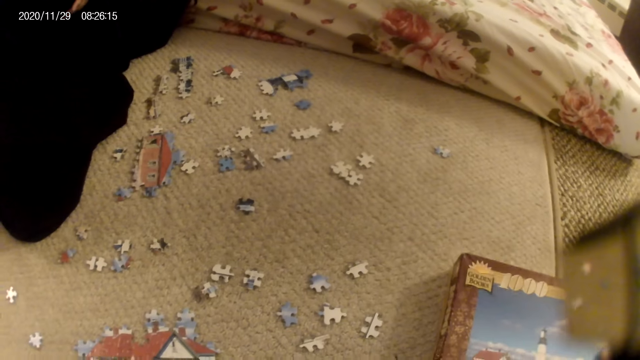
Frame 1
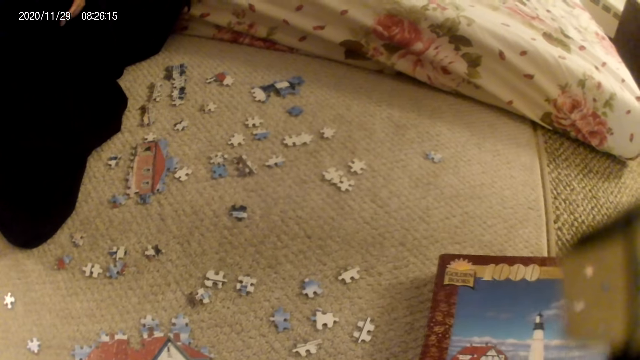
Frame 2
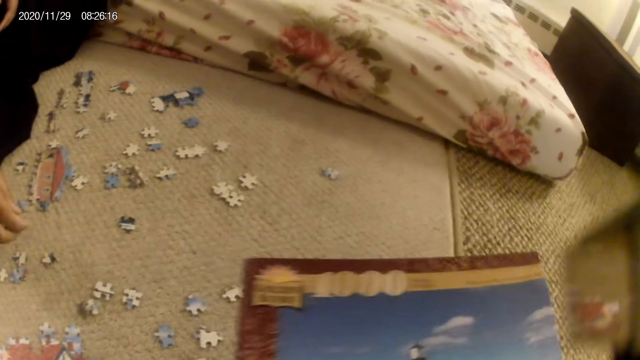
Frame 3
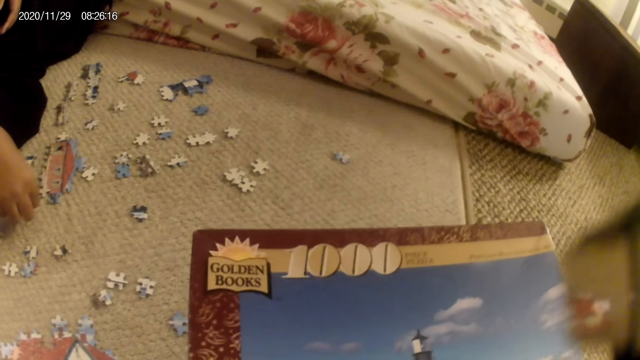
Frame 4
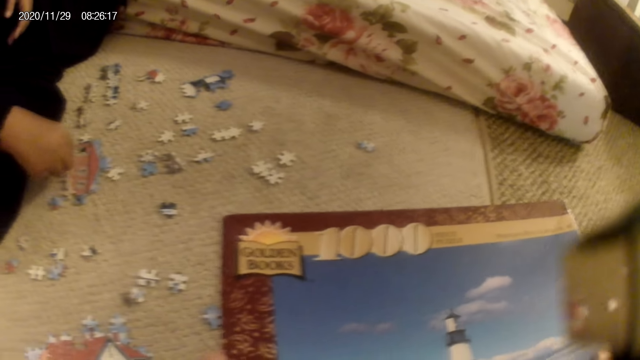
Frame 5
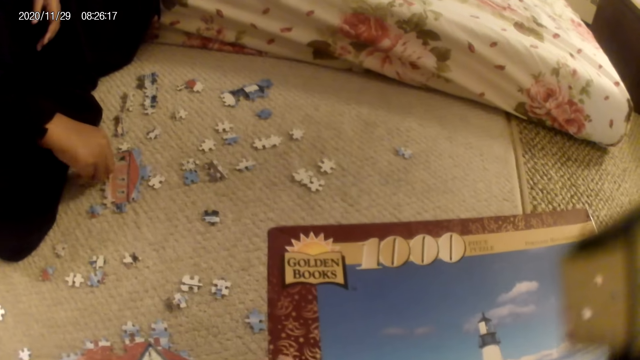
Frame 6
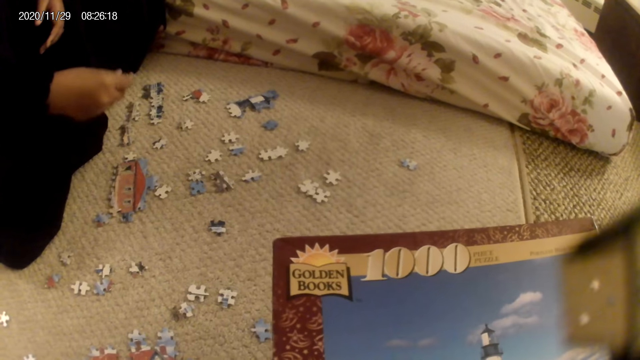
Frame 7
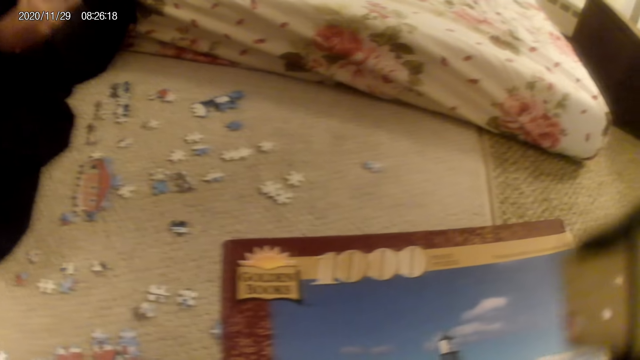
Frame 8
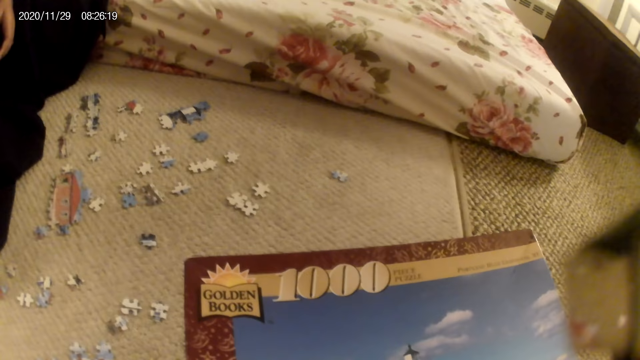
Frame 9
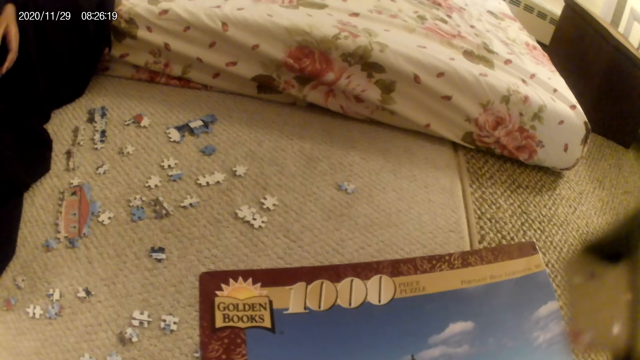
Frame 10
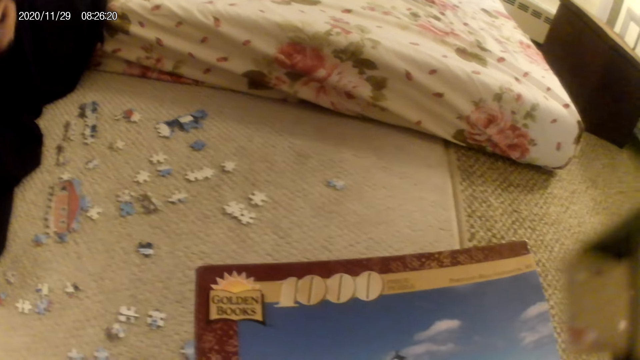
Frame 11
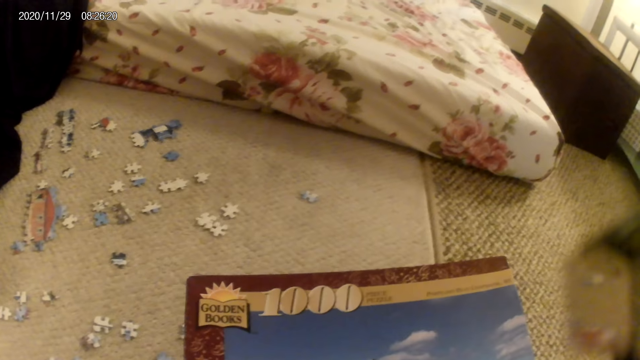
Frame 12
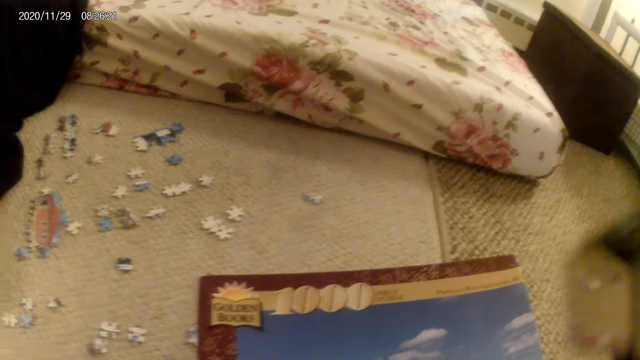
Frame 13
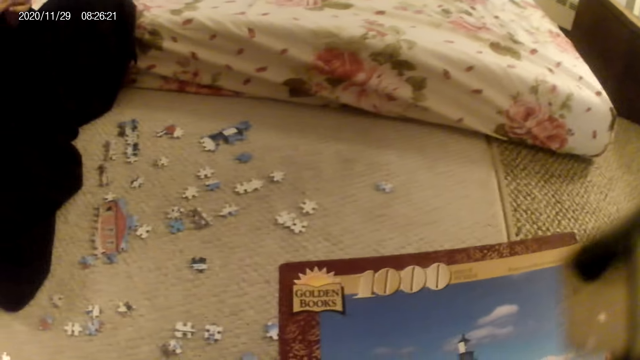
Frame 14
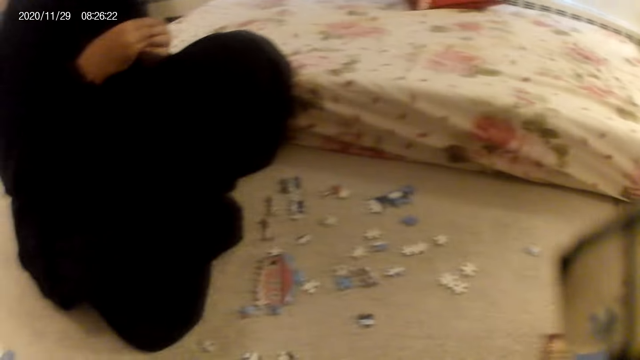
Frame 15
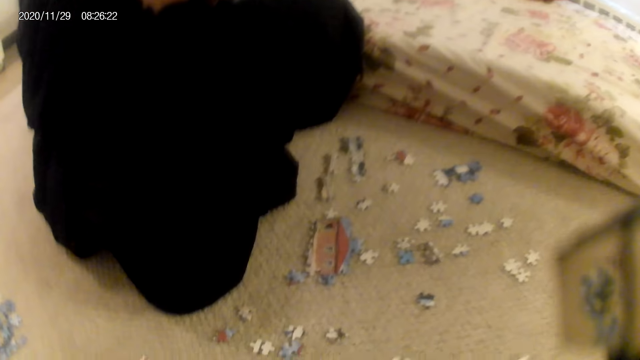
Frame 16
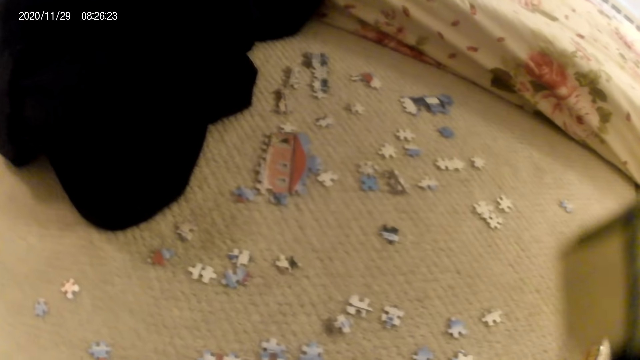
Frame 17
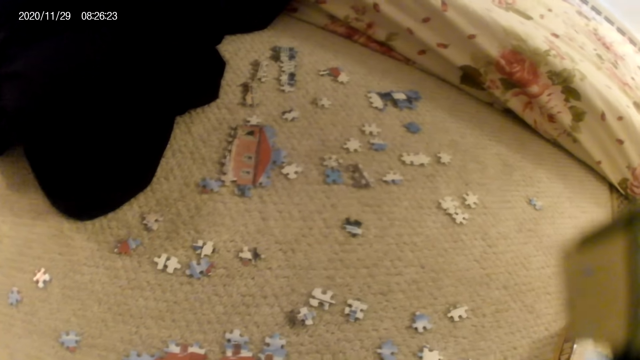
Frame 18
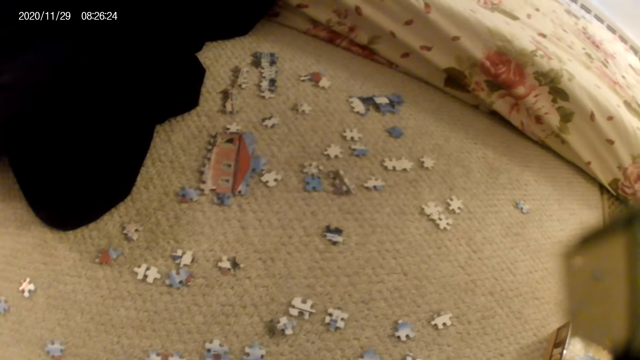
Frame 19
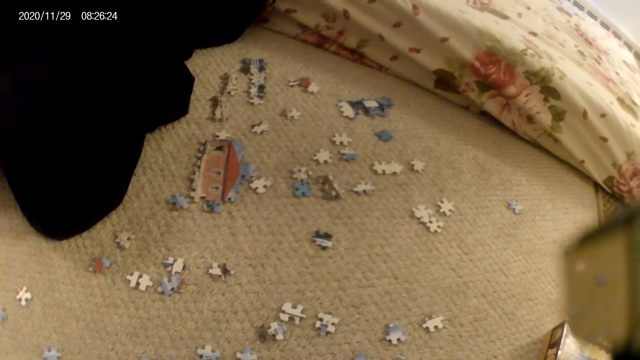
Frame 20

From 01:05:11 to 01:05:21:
The camera wearer picks the puzzle pieces box. A lady picks a puzzle piece. The camera wearer stares at the puzzle pieces box. The lady stares at the puzzle piece. The camera wearer stares at the puzzle pieces on the floor.

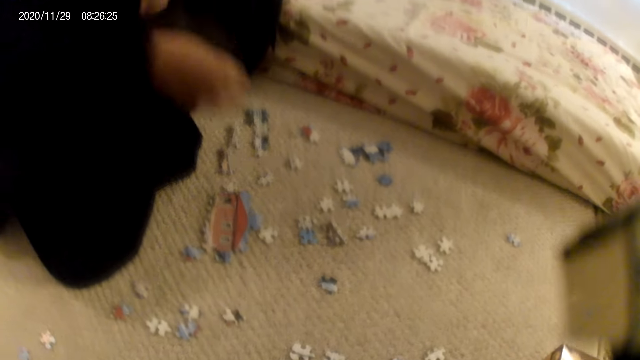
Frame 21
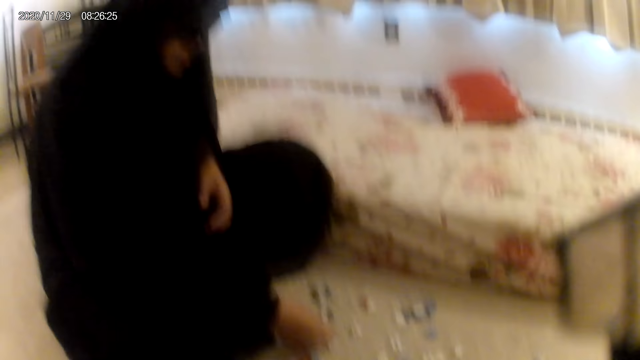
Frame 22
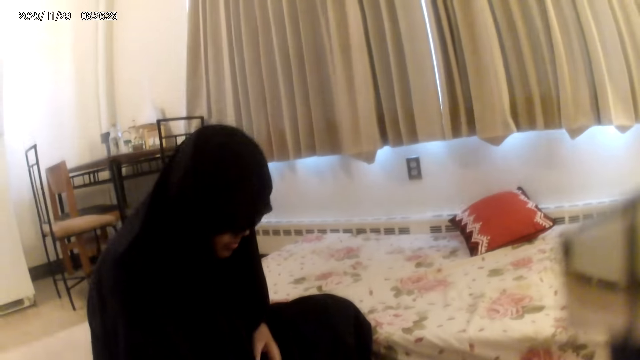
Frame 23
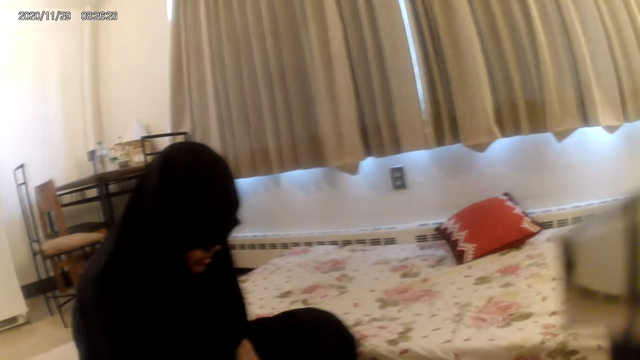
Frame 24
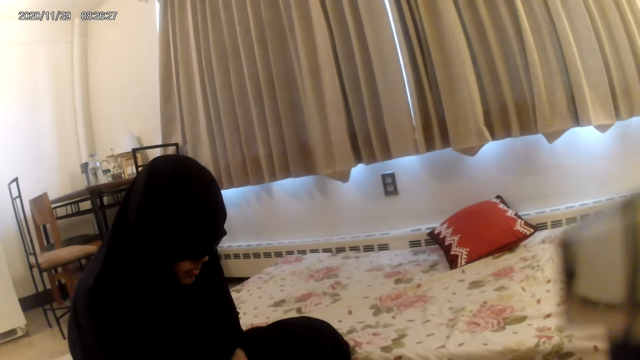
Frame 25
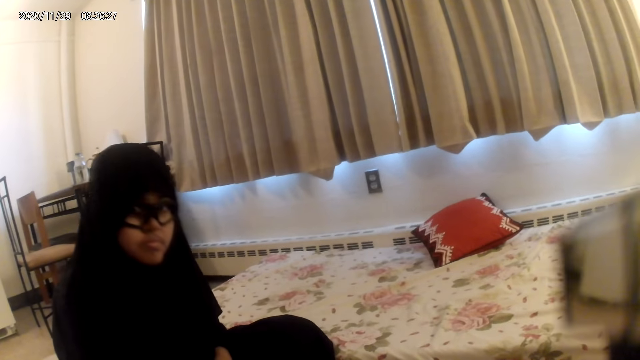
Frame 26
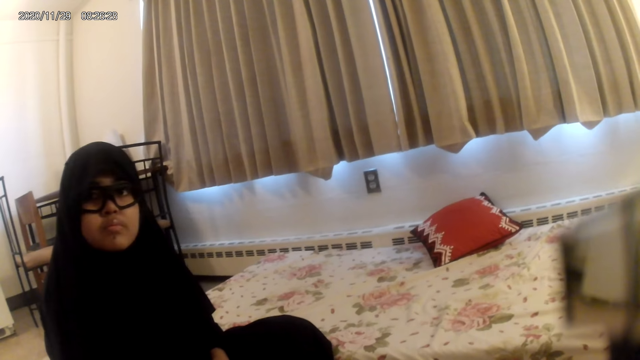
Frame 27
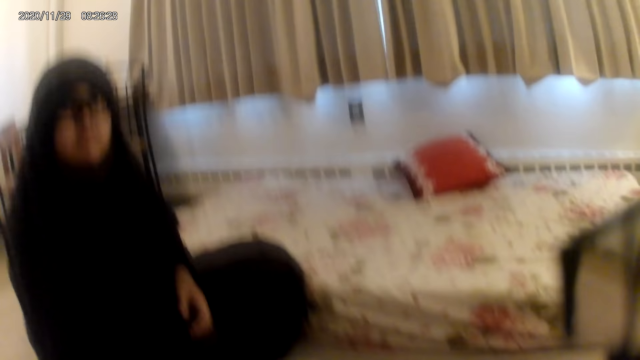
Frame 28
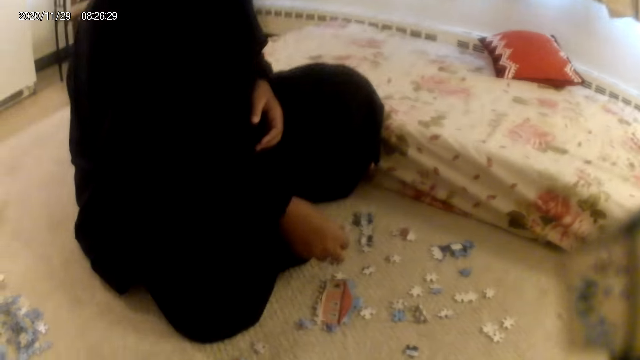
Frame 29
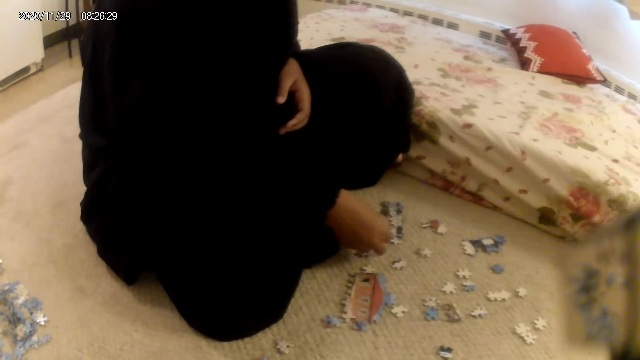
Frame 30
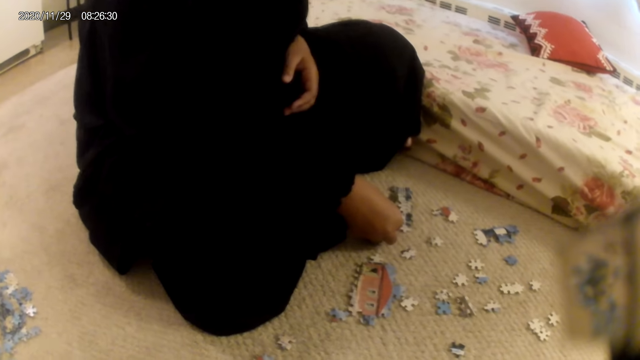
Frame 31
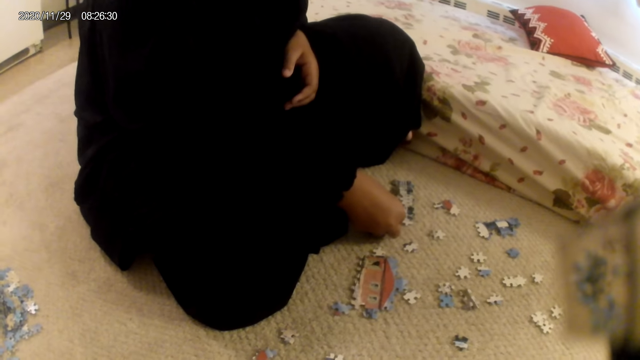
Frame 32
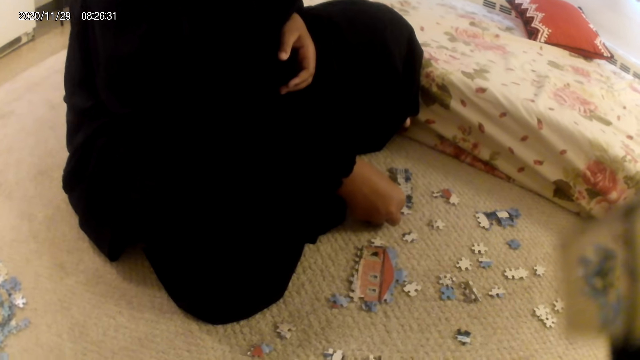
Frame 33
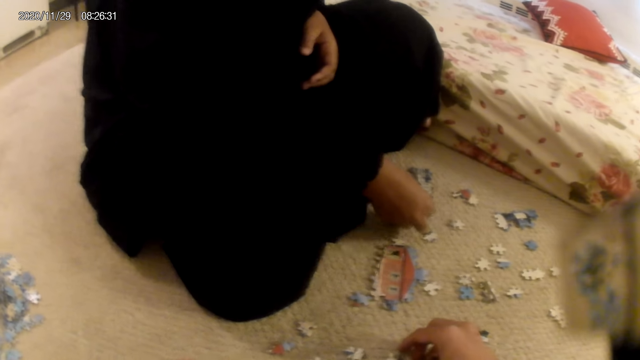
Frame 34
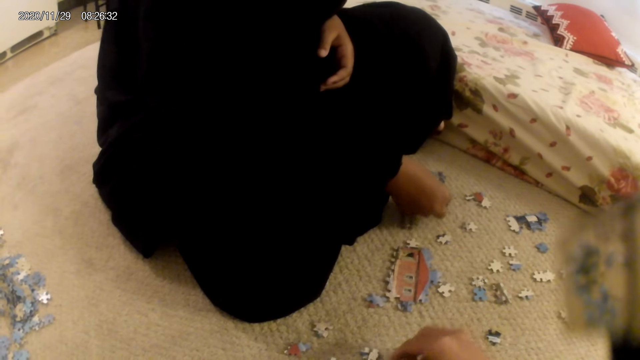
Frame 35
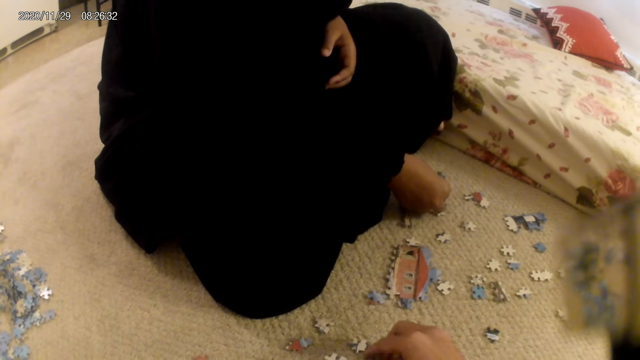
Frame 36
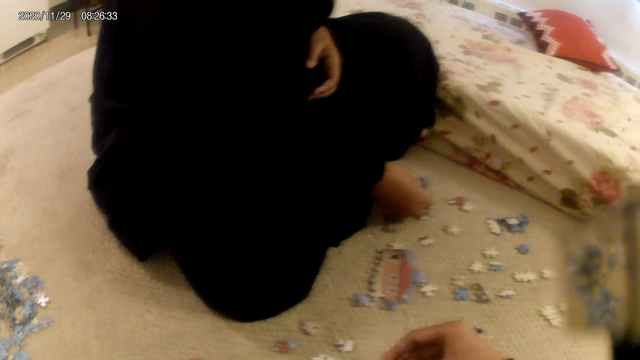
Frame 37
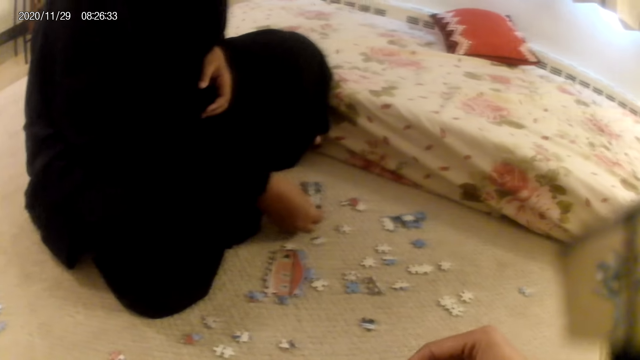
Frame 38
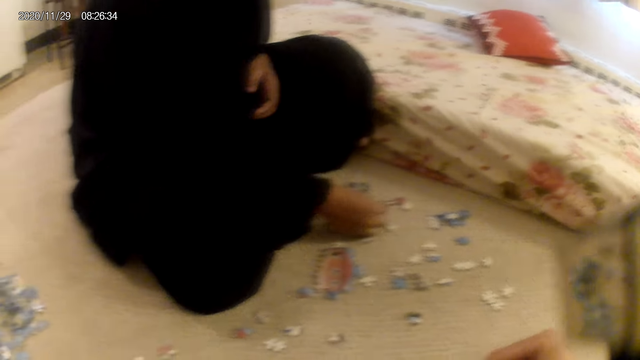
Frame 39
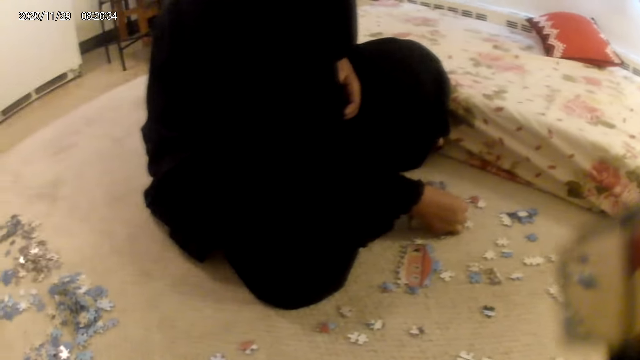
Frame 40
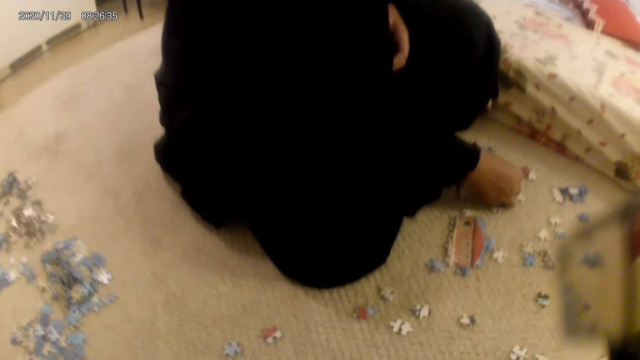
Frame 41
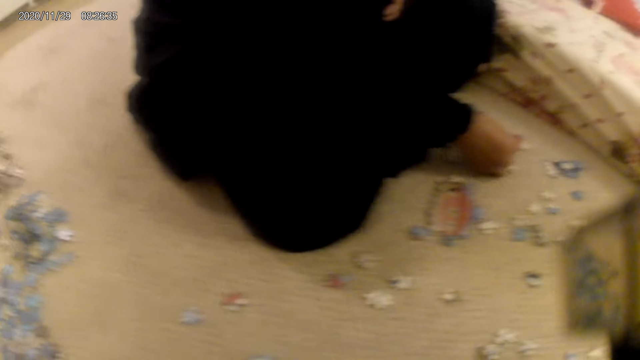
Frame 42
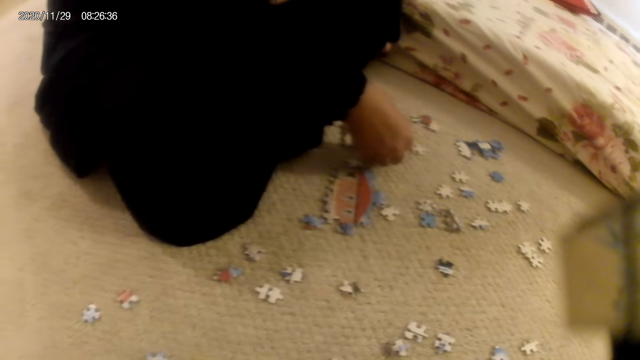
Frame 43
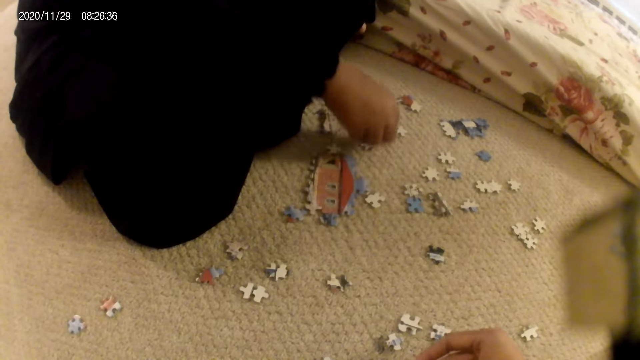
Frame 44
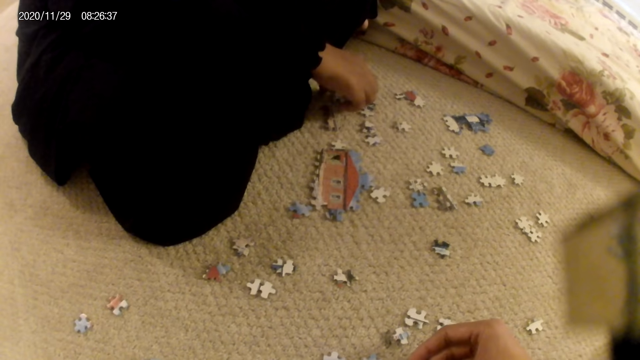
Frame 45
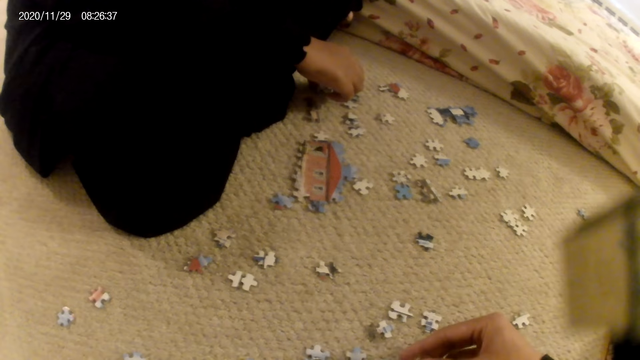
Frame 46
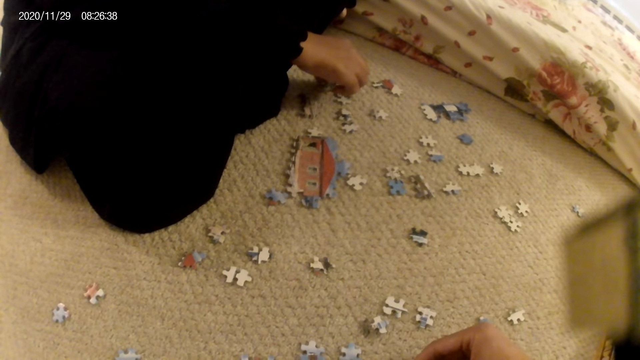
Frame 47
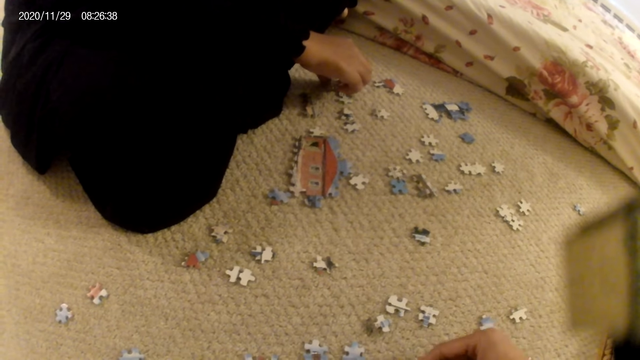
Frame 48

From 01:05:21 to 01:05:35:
The camera wearer interacts with a lady. The lady stares at the camera wearer. The lady fits a puzzle piece in the puzzle structure. The camera wearer stares at the puzzle pieces on the floor. They pick the puzzle piece. They stare at the puzzle piece. The lady stares at the puzzle piece. The lady places the puzzle piece on the floor. The lady holds the puzzle structure.
